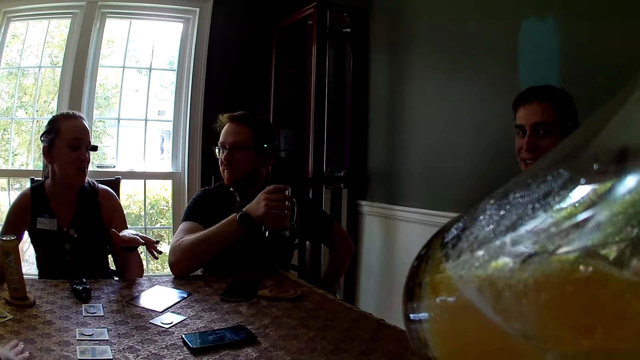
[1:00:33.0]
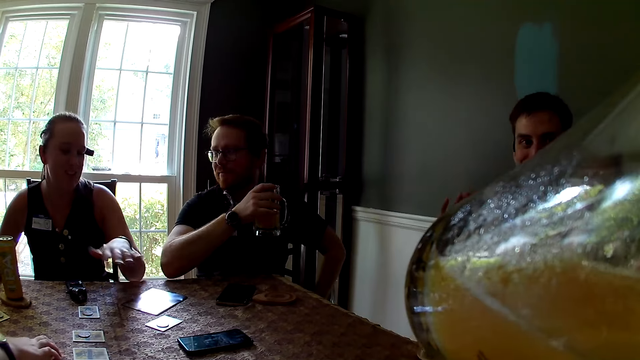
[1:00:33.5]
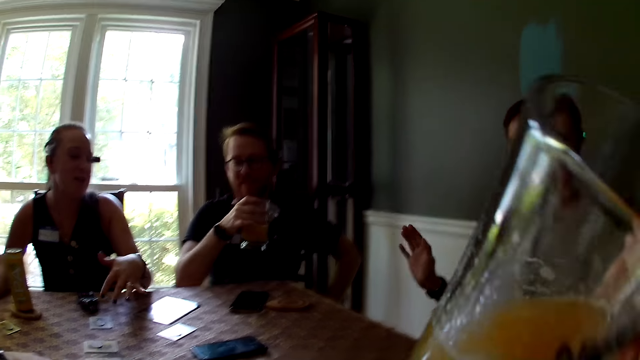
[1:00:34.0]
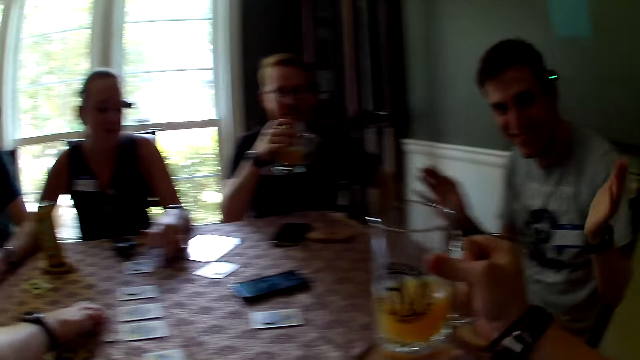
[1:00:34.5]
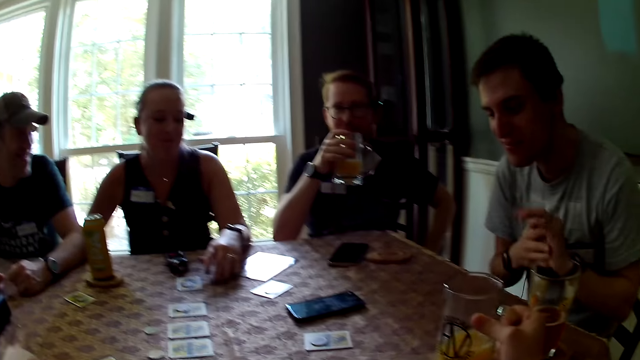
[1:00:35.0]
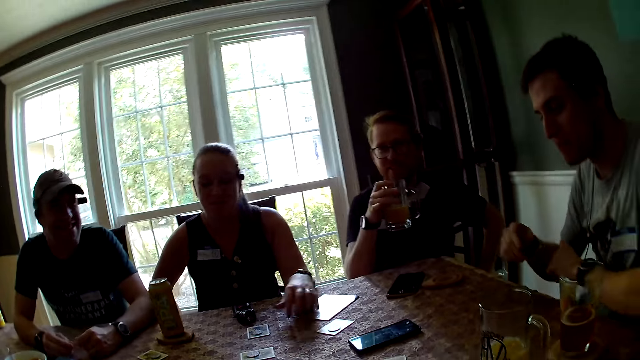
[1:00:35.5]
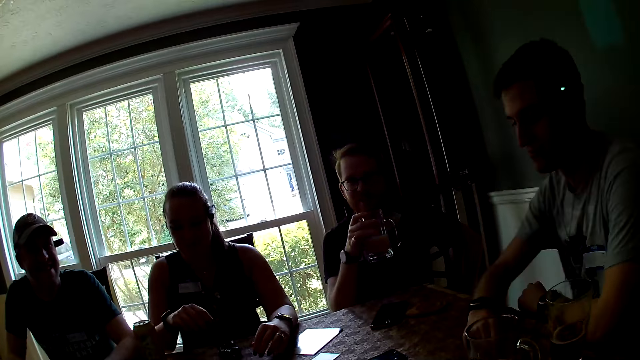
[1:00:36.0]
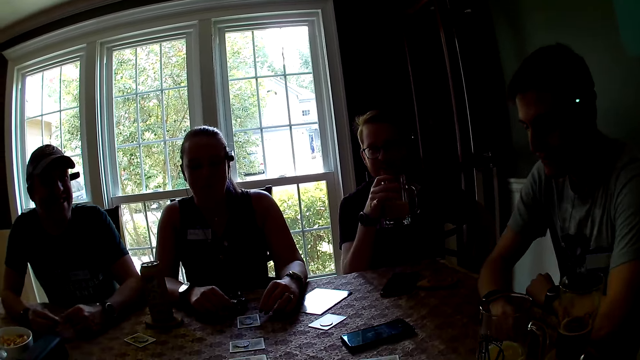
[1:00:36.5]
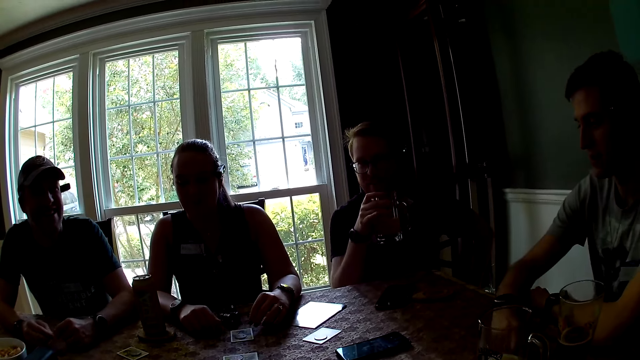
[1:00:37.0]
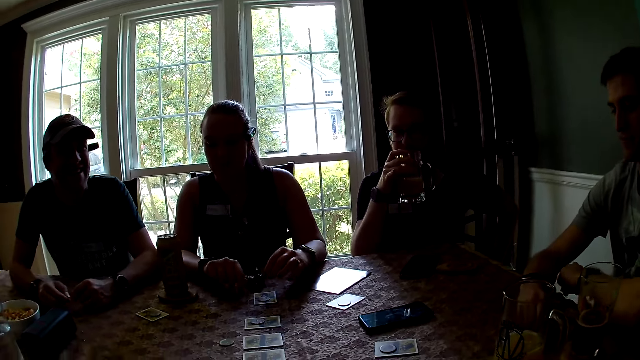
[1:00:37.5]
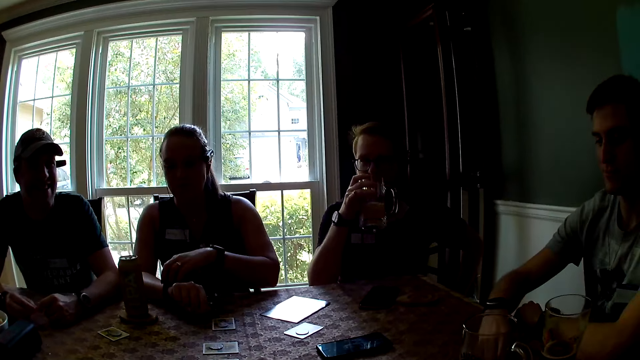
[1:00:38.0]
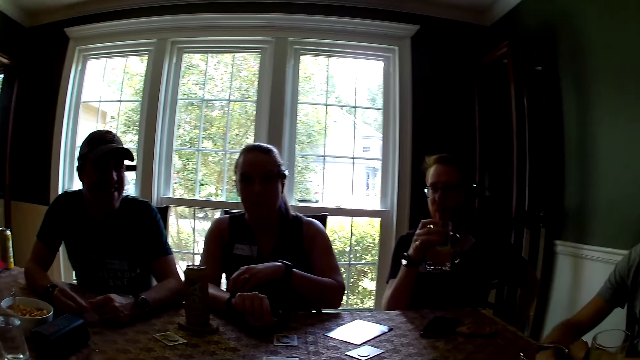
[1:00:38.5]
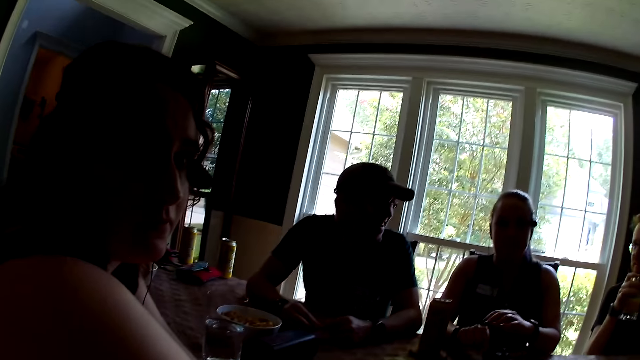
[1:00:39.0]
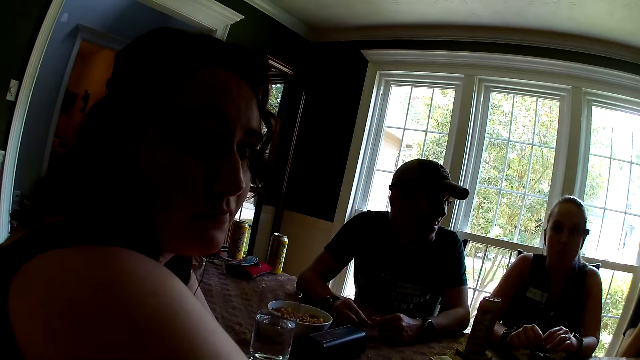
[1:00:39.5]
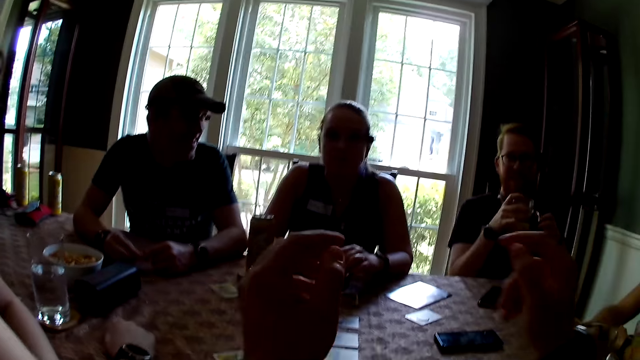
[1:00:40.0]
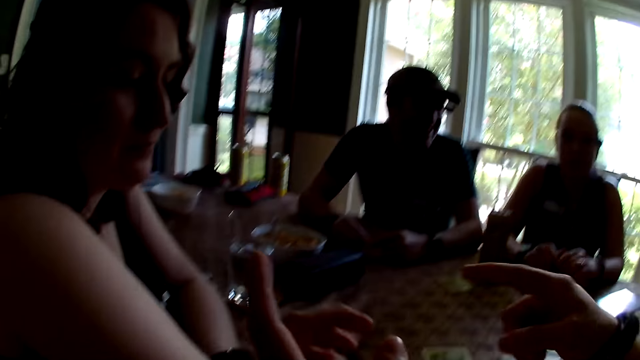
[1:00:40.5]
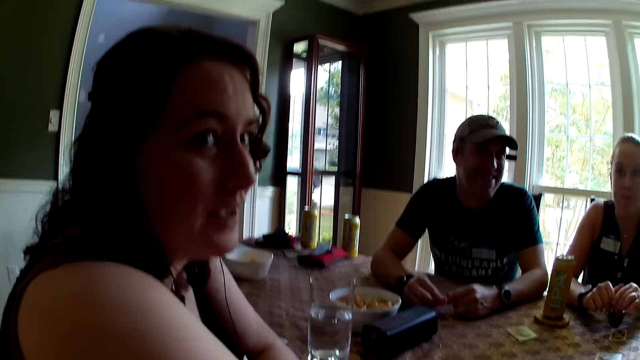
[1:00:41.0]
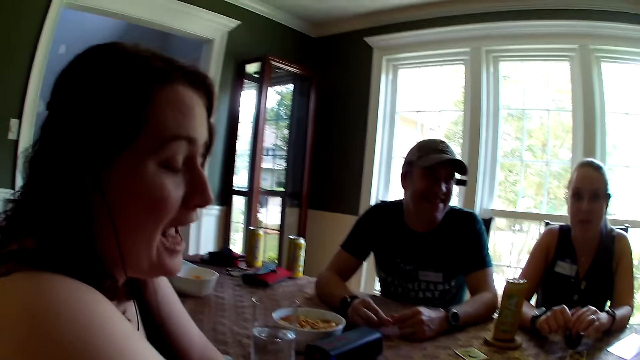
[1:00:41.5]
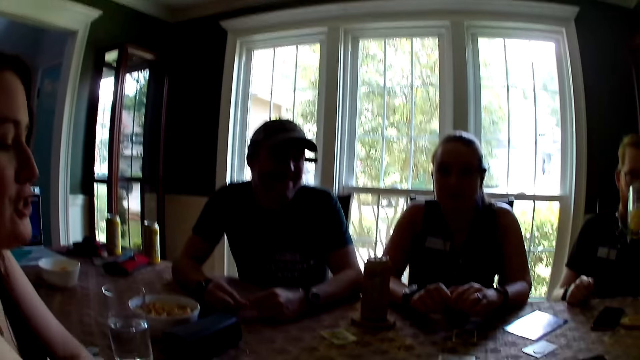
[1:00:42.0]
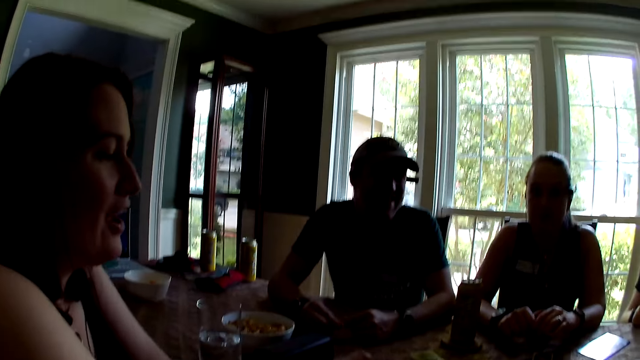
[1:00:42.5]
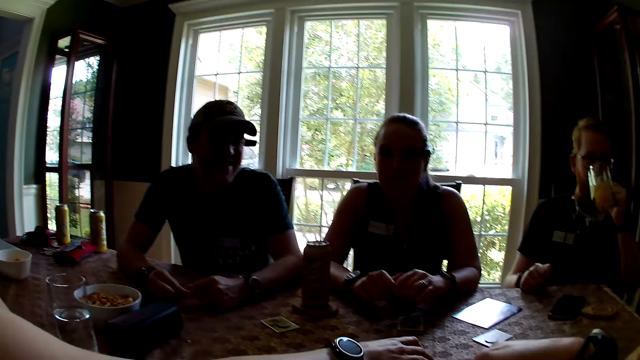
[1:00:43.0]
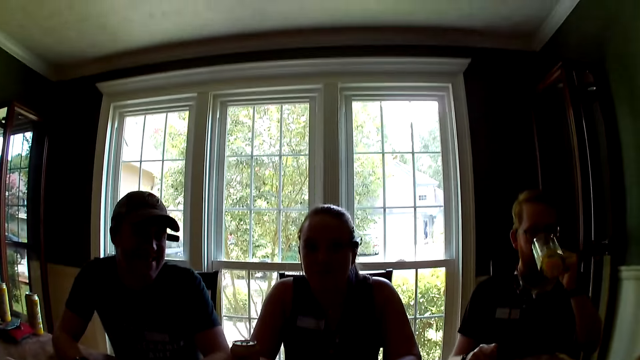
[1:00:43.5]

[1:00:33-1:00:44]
A person arranges a chip on the table. Another person aligns her watch with a hand. The camera wearer looks around. The first person interacts with the camera wearer.

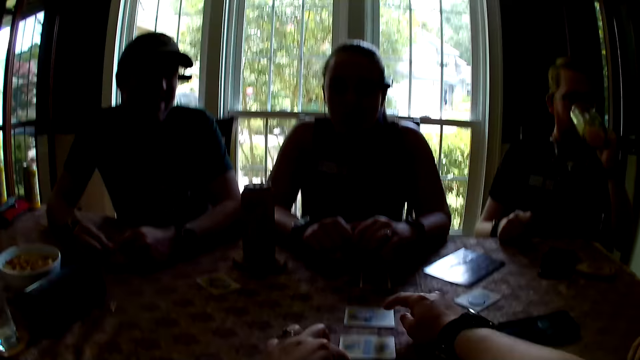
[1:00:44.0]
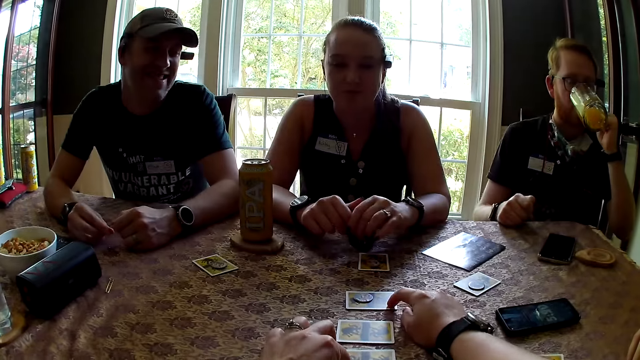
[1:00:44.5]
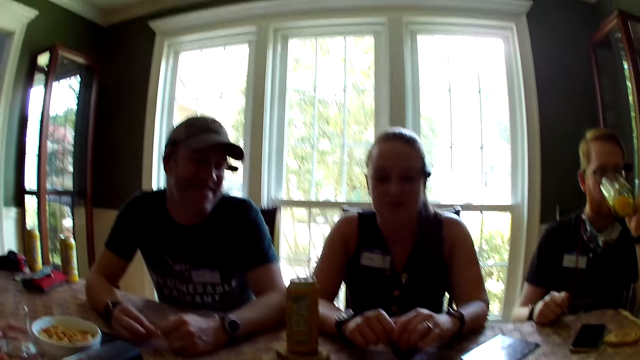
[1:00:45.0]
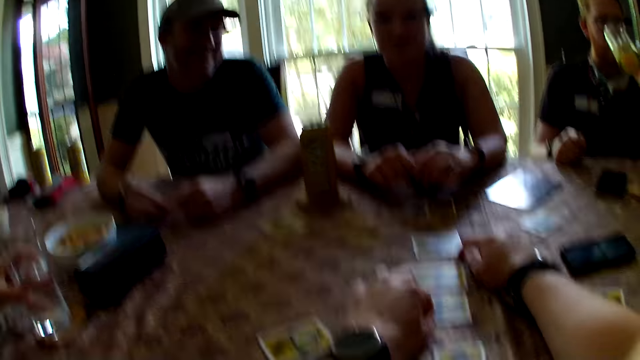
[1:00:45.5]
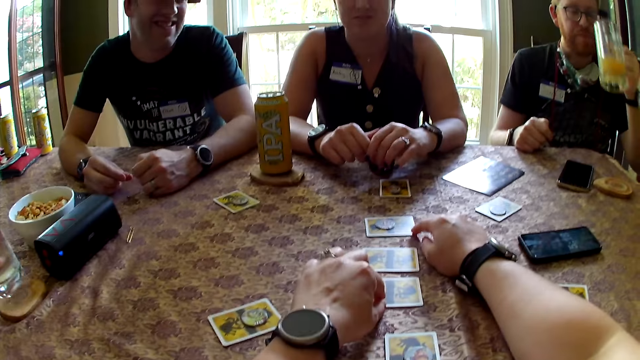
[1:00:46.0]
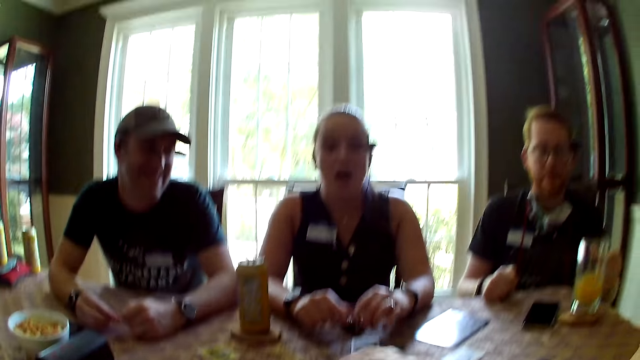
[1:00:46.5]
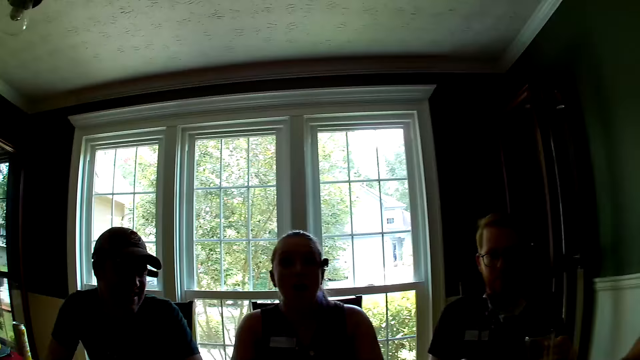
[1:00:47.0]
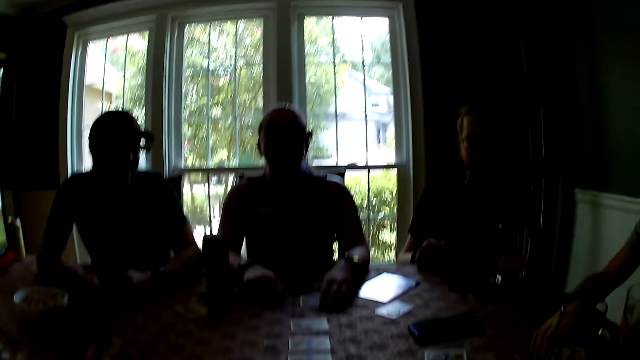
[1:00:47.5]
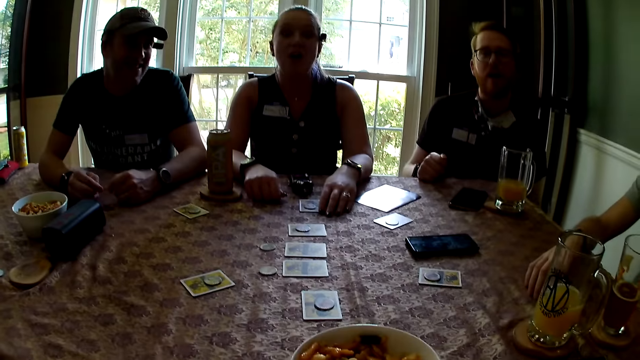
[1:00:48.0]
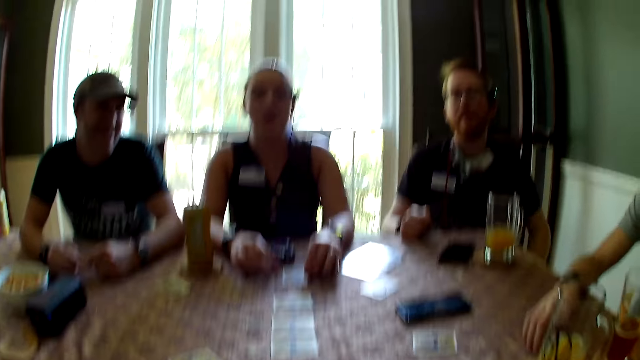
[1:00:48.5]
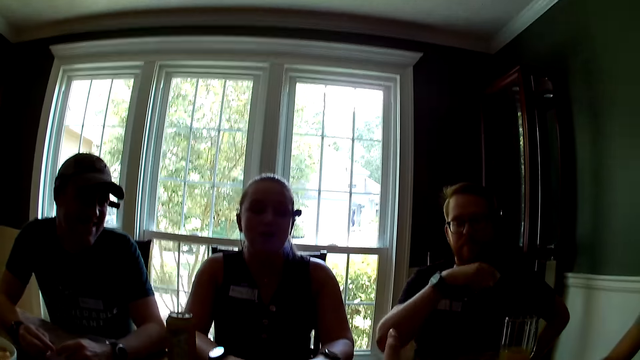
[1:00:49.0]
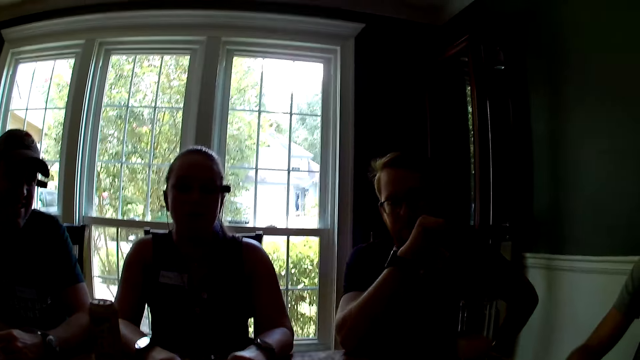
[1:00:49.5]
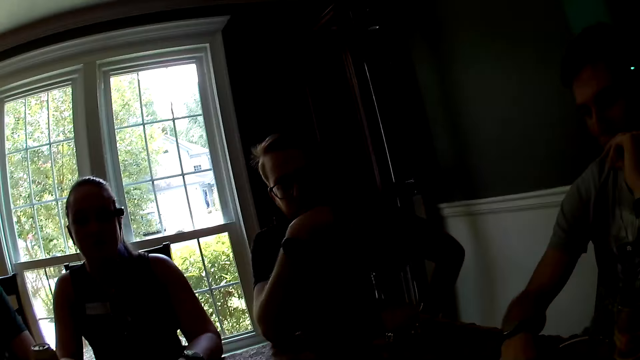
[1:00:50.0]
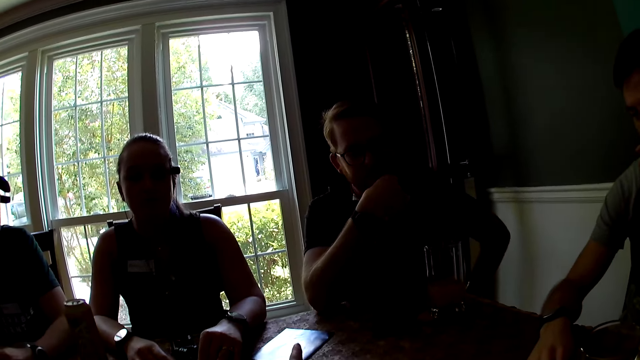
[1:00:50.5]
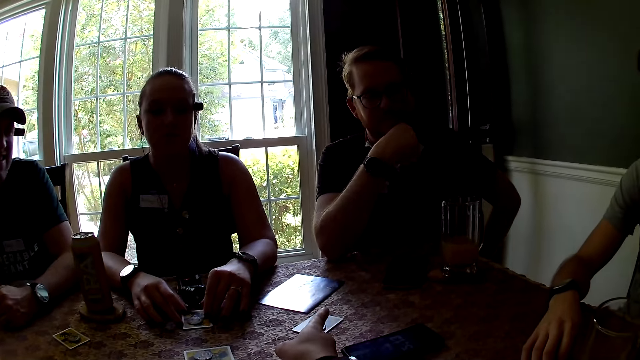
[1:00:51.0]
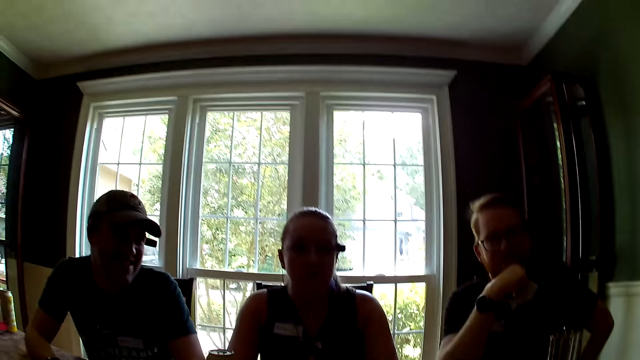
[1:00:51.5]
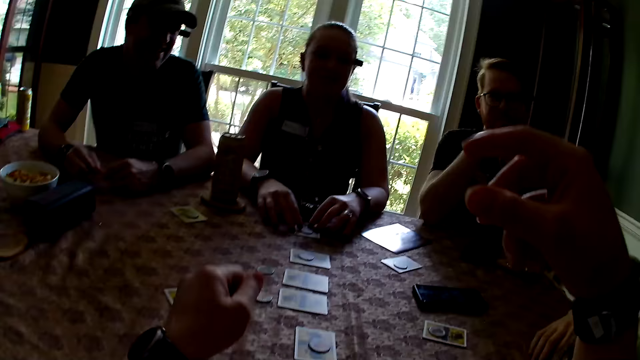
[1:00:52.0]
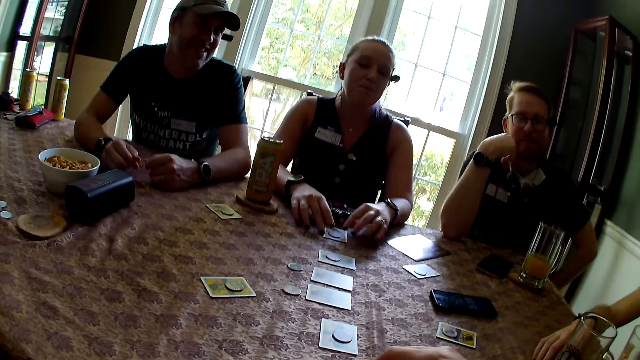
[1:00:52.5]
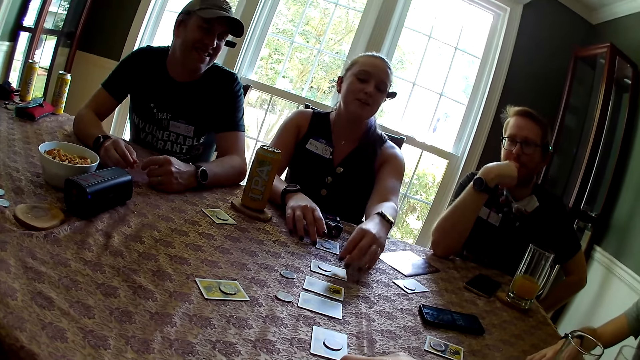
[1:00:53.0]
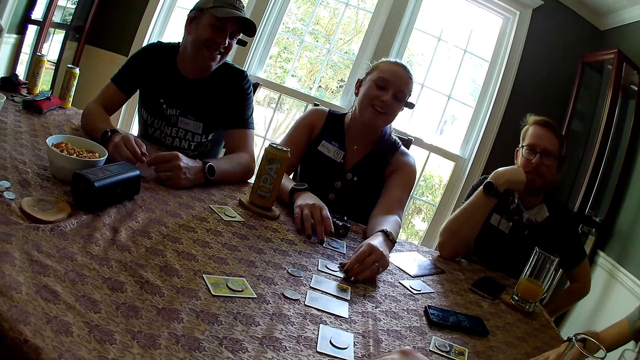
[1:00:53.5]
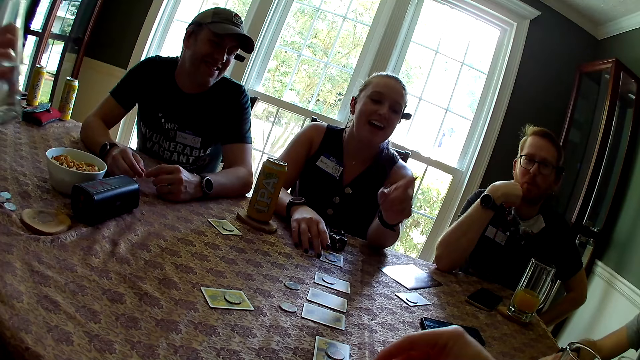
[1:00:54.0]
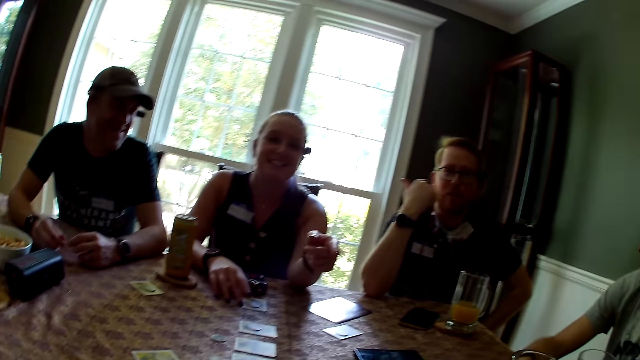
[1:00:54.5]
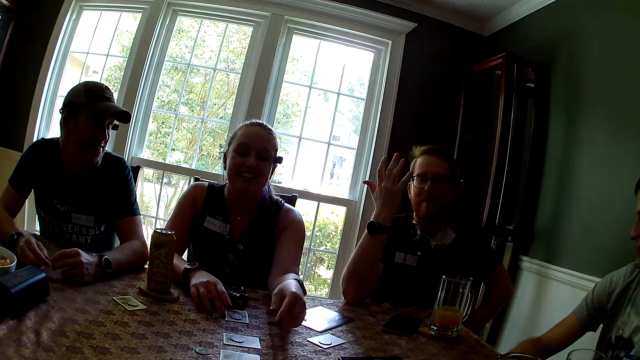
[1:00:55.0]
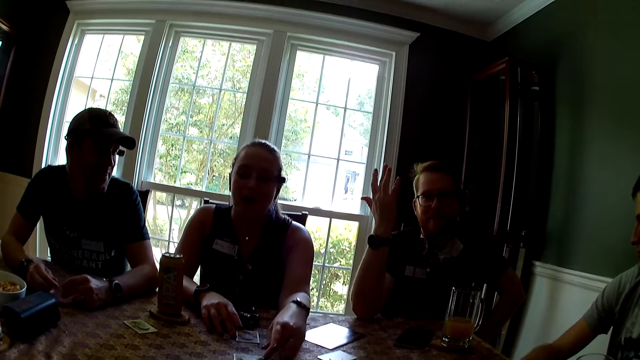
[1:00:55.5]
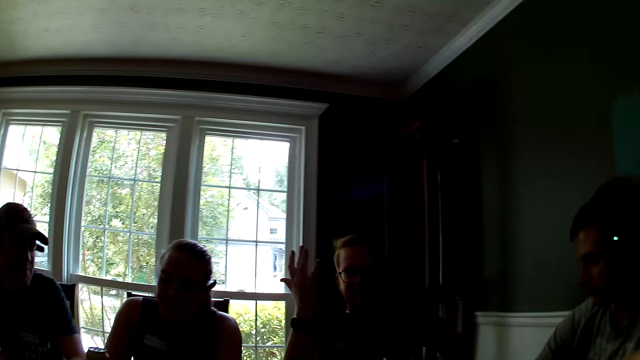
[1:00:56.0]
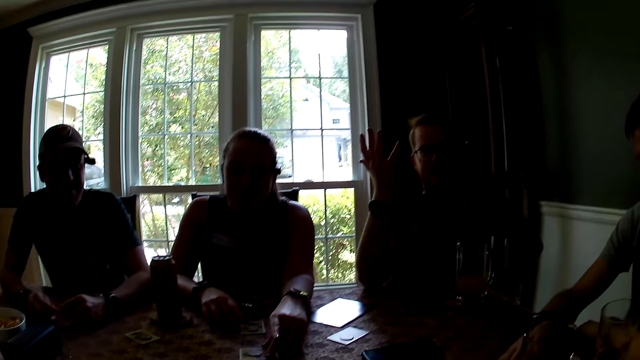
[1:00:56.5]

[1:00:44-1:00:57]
The camera wearer touches a card on the table. They look around. A person touches a card on the table. The person interacts with the camera wearer. Another person interacts with the camera wearer.
